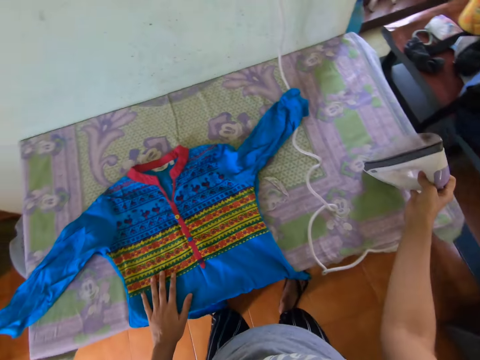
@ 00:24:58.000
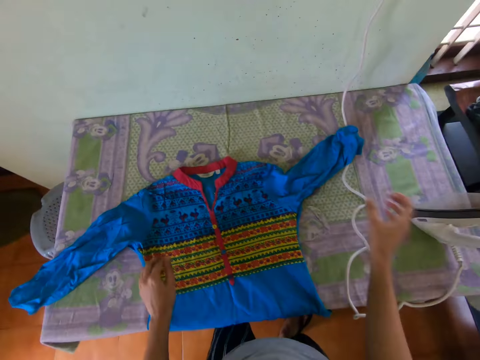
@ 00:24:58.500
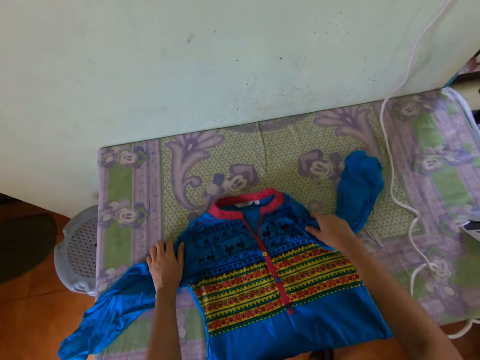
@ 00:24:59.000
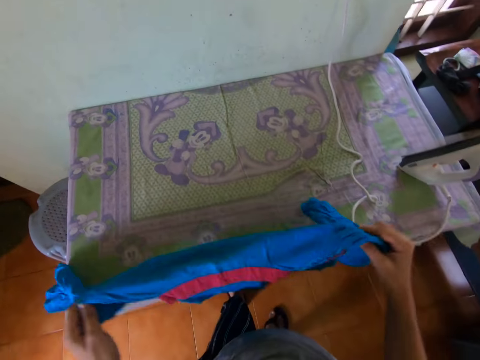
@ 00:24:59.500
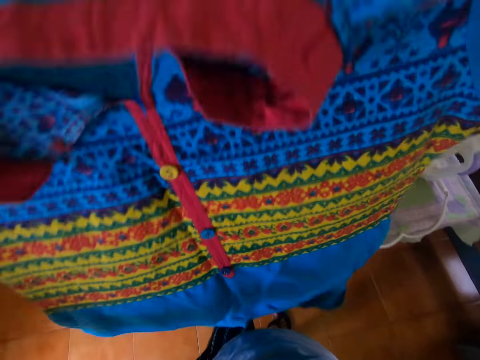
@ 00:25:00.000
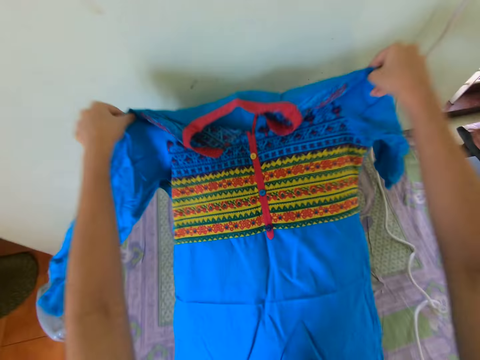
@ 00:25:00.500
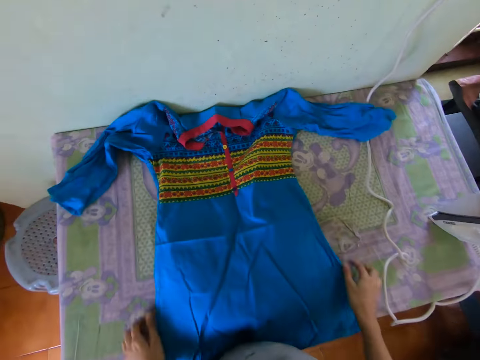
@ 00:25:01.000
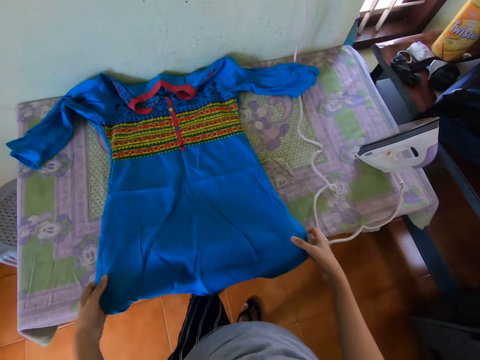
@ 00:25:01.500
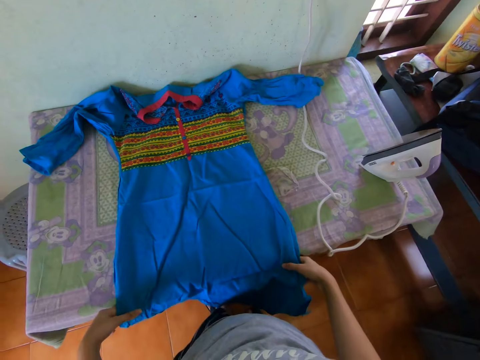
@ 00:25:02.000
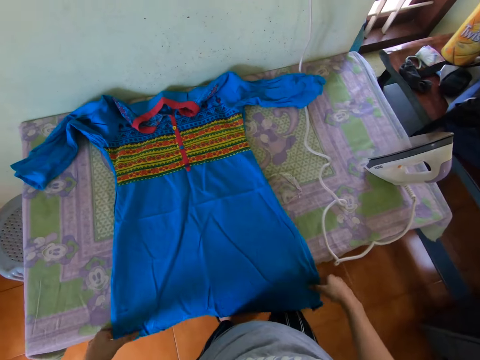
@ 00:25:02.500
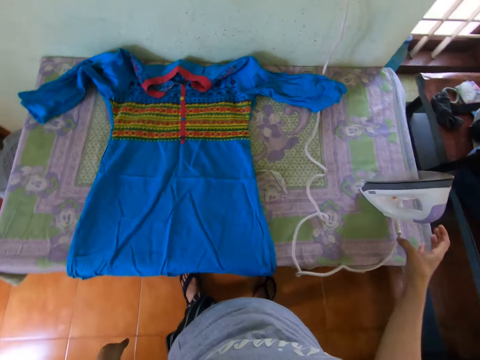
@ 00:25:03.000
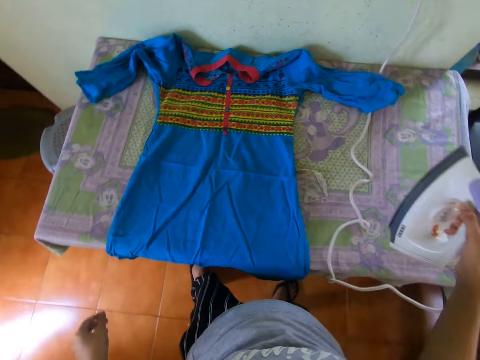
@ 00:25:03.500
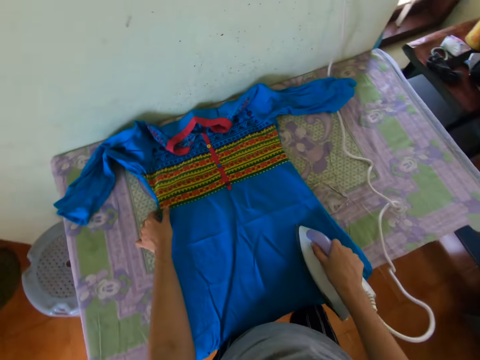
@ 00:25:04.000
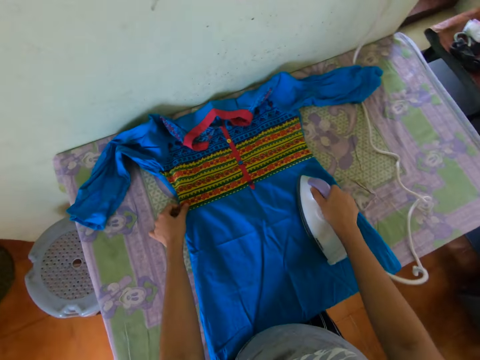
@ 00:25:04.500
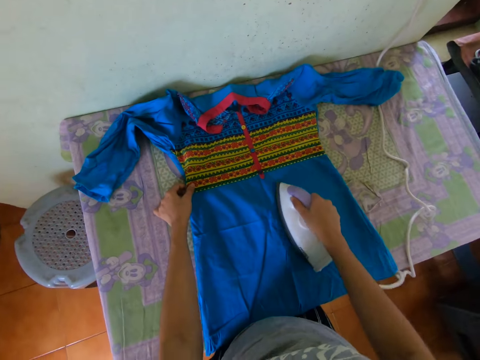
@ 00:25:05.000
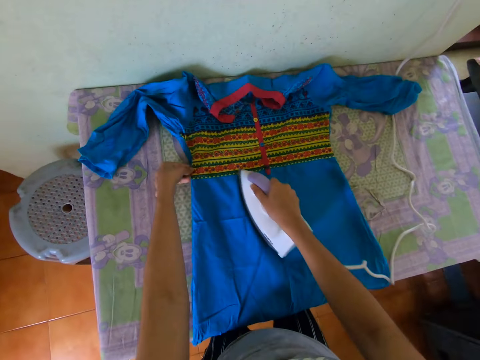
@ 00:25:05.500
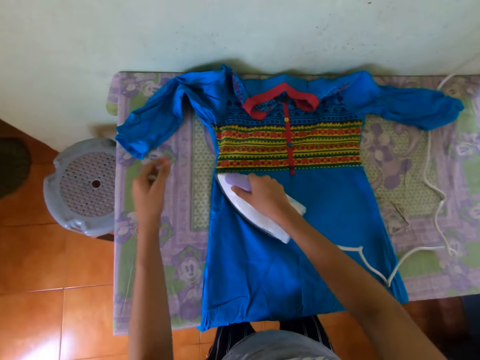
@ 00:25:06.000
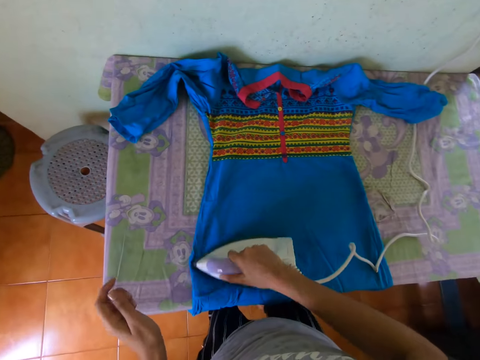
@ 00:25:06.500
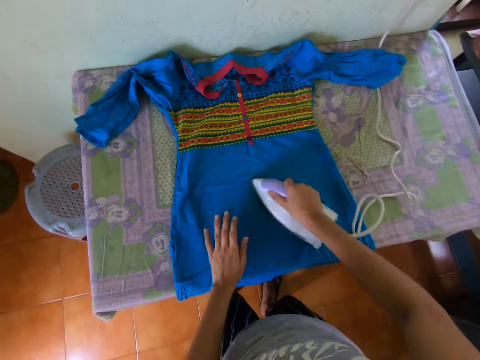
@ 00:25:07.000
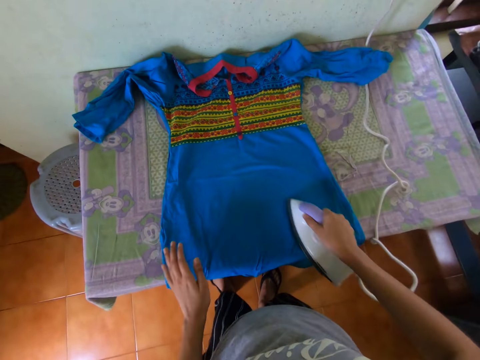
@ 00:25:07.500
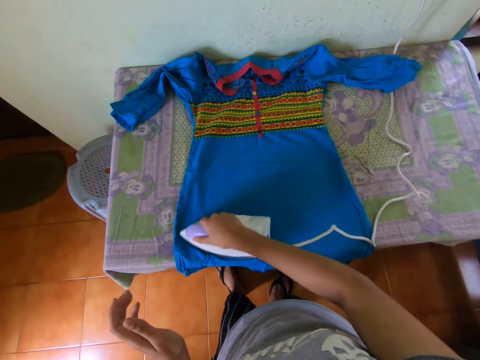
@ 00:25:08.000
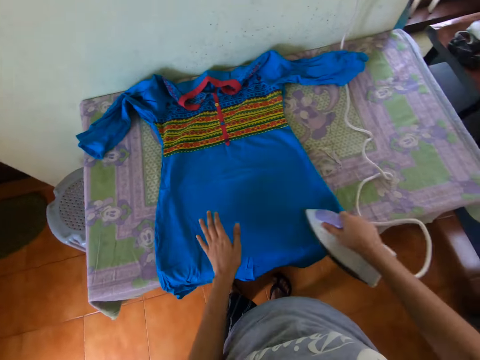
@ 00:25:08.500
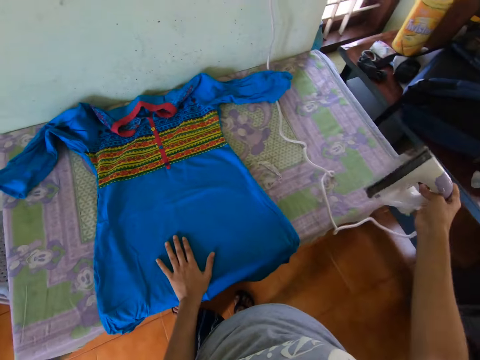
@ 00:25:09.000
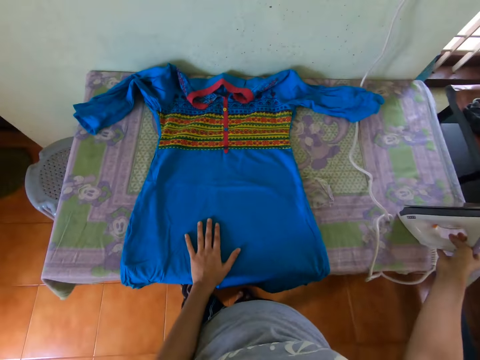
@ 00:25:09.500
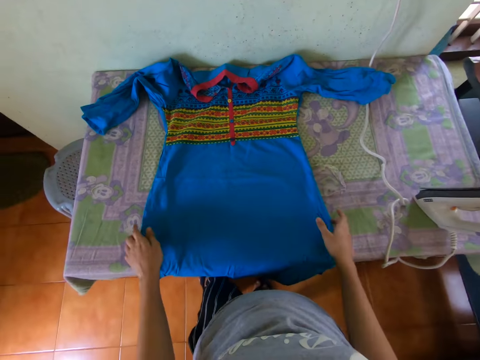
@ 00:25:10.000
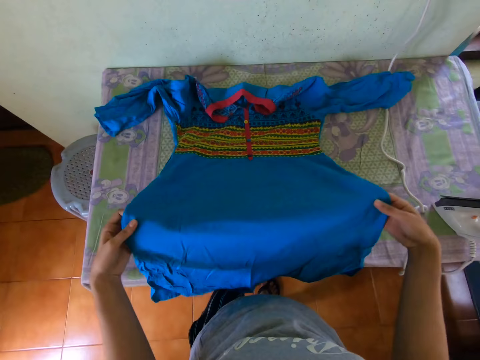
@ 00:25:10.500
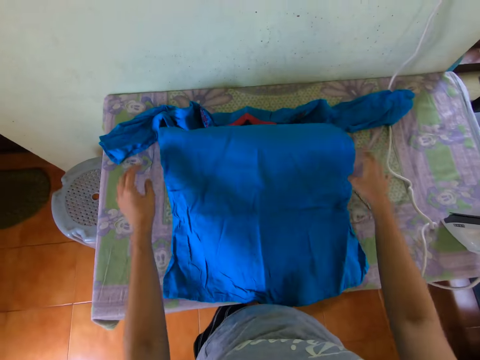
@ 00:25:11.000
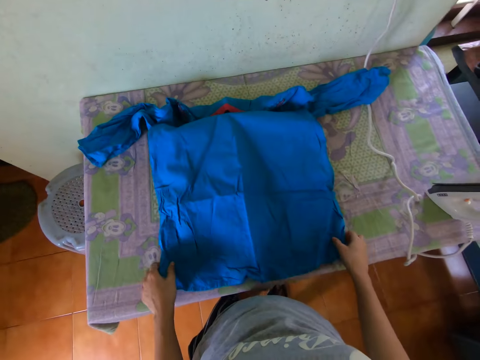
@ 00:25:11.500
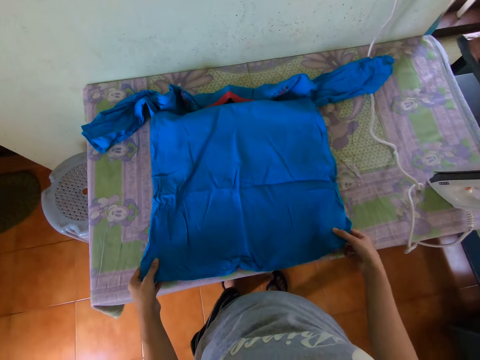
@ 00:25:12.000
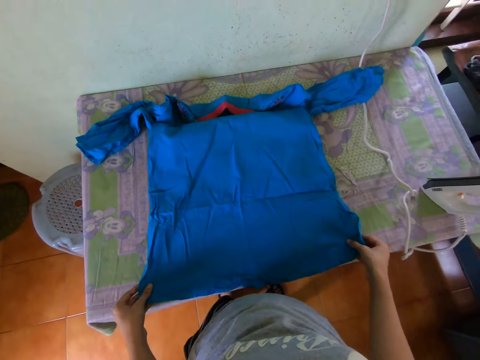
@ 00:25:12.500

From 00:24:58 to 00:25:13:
The camera wearer places her left hand on the dress. She drops the pressing iron on the table with her right hand. She picks the dress from the table with both hands. She drops the dress on the table or ironing board with both hands. She adjusts the dress on the table with both hands. She straightens the dress on the ironing board. She picks the pressing iron from the table with her right hand. She smoothens the dress on the table with the pressing iron in her right hand. She holds the dress on the table with her left hand. She places her left hand on the dress. She drops the pressing iron on the table with her right hand. She adjusts the dress on the table with both hands.

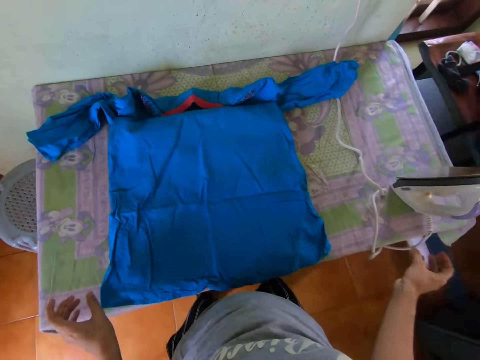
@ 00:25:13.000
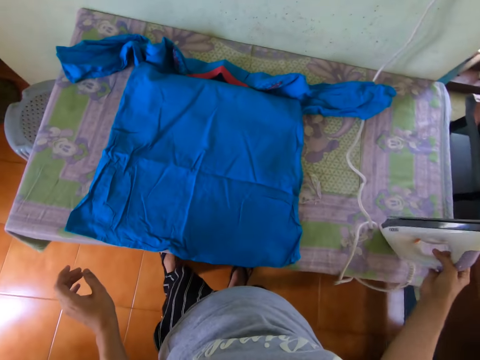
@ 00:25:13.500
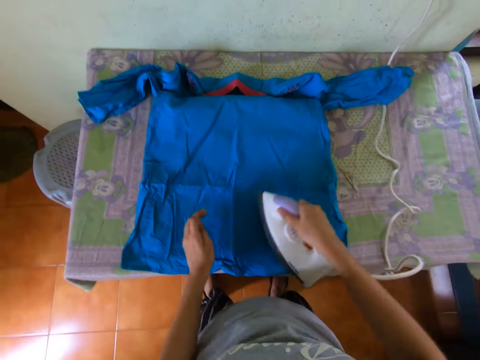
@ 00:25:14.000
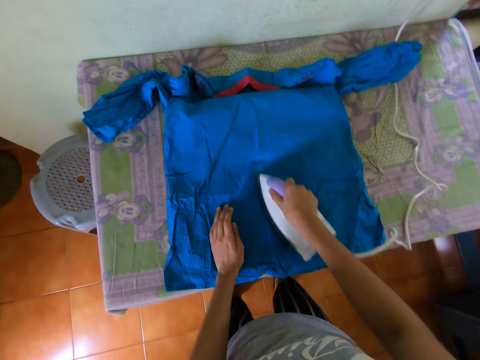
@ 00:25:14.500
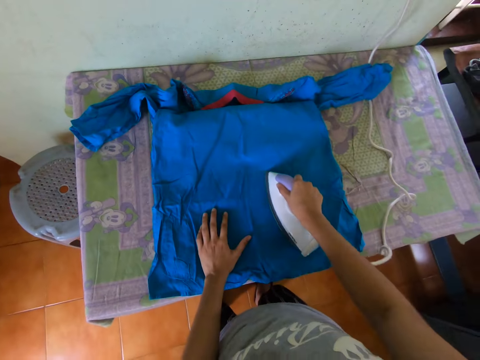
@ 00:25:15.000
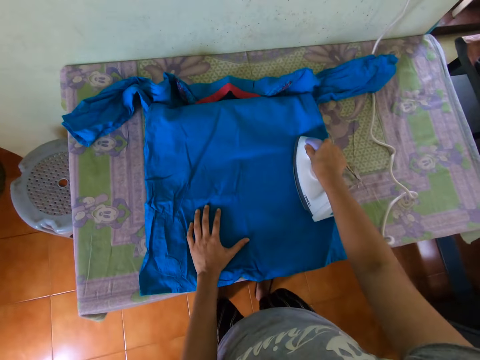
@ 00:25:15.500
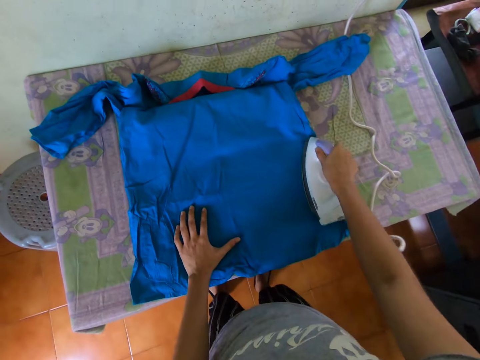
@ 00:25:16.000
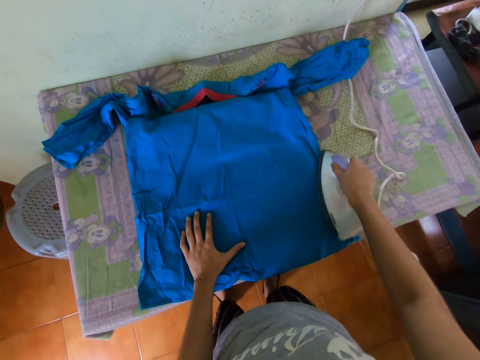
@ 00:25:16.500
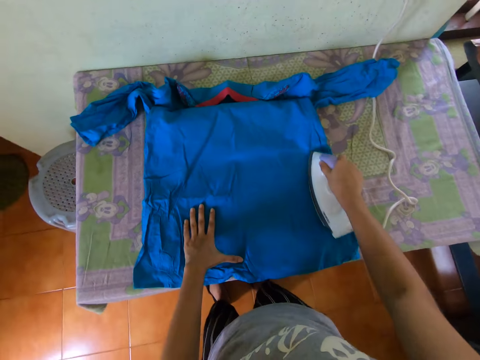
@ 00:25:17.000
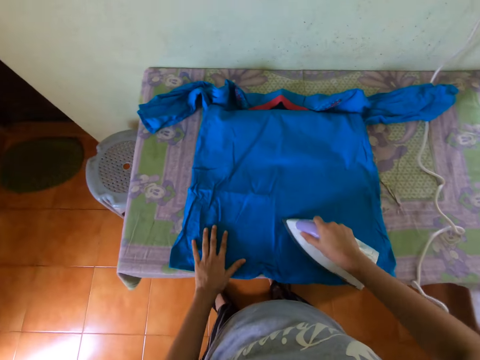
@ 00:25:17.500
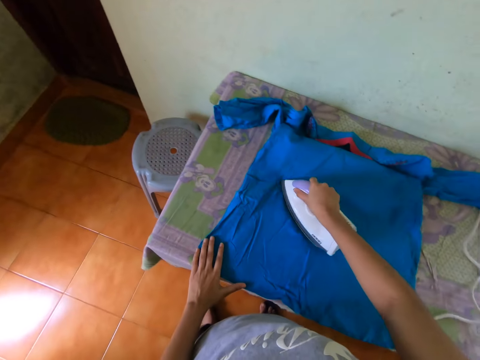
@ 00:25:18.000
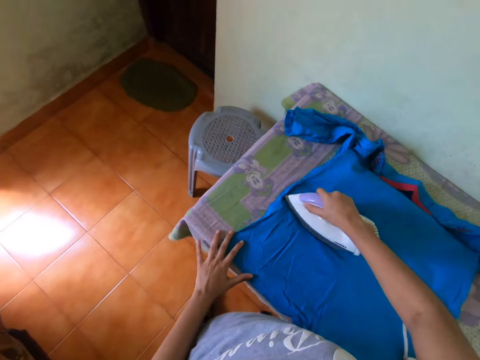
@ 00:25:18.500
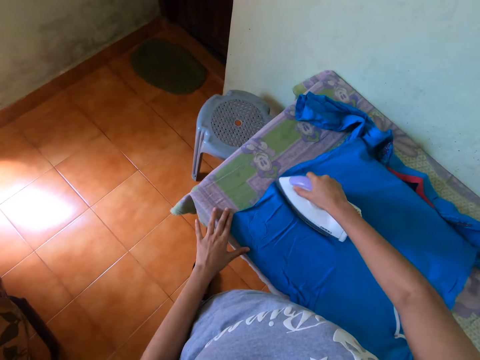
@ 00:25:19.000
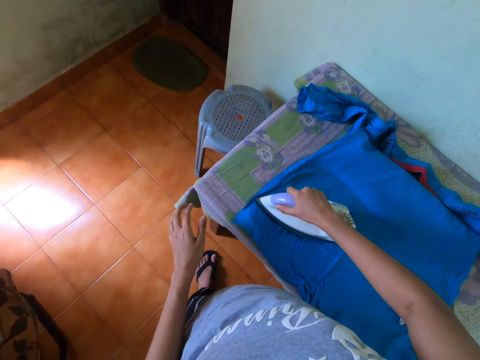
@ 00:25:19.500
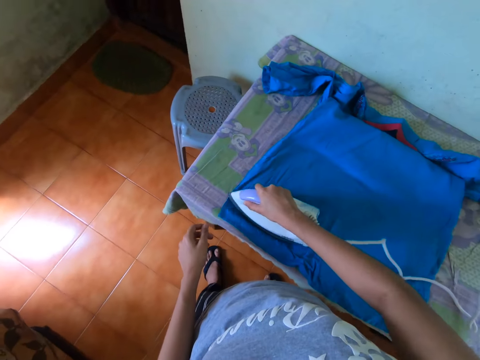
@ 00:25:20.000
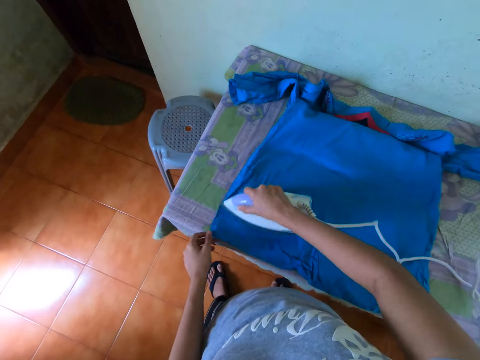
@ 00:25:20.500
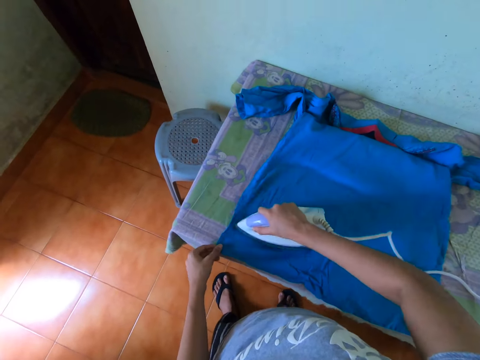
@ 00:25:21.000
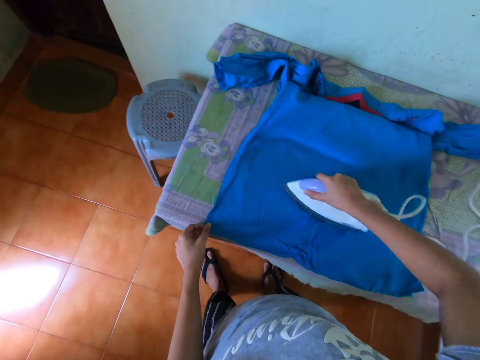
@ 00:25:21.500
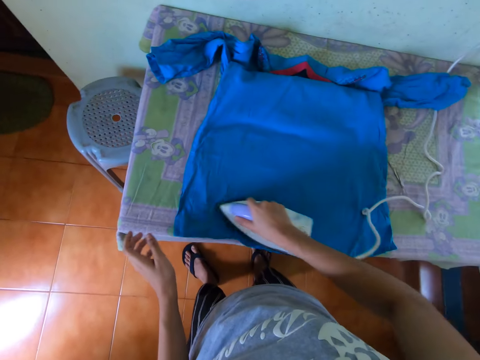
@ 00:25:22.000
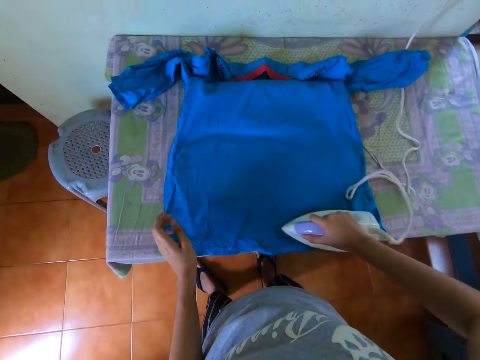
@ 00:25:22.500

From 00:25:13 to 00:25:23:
The camera wearer picks a pressing iron from the table with her right hand. She smoothens the dress on the table with the pressing iron in her right hand. She places her left hand on the dress. She moves her left hand on the dress. She holds the dress on the table with her left hand. She touches the dress.

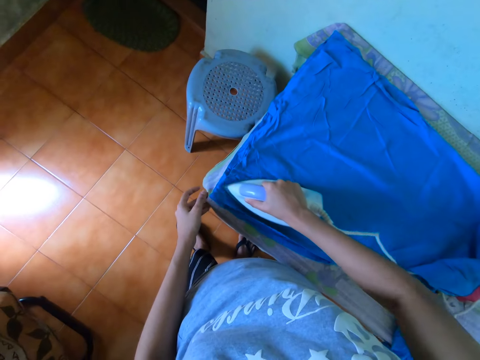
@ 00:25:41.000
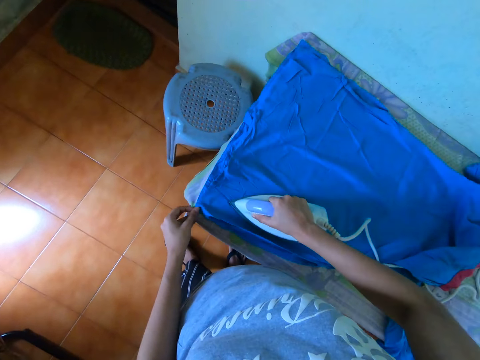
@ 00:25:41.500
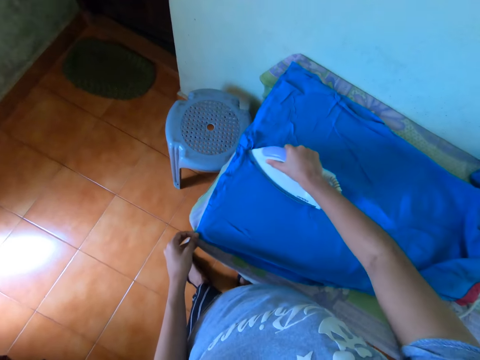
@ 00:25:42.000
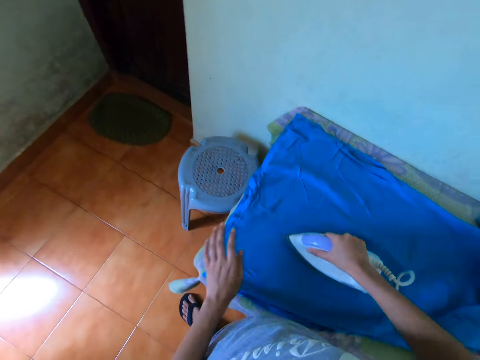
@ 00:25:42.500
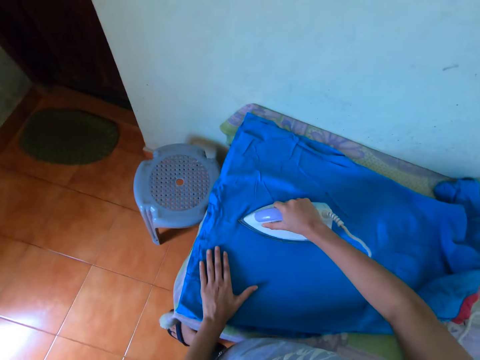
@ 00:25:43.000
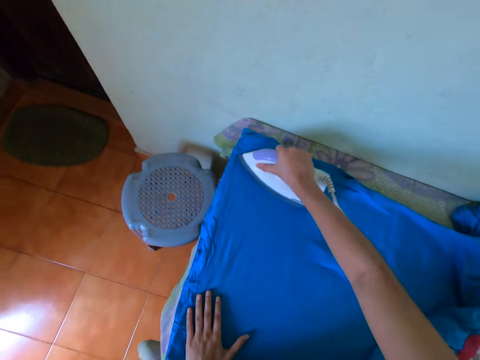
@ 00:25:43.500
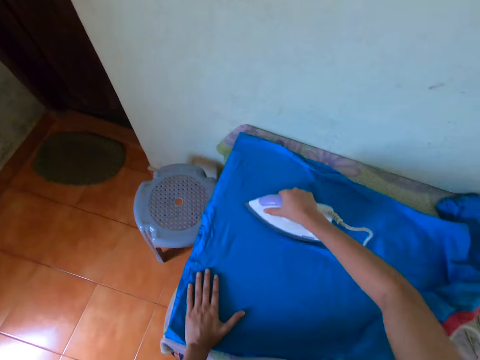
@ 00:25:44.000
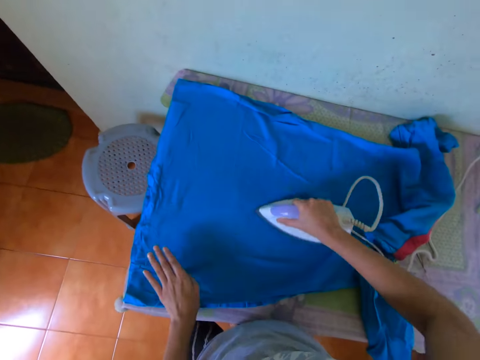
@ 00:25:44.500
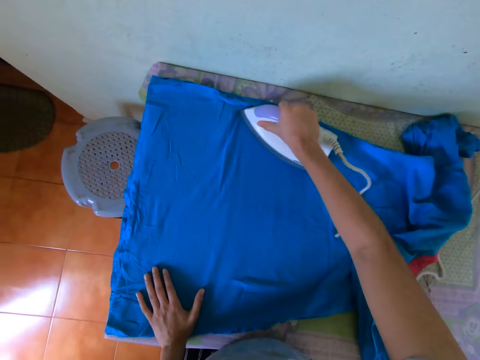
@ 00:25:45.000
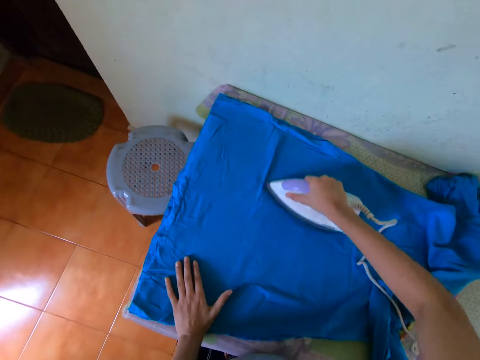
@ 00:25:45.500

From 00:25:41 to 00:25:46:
The camera wearer places her left hand on the dress.
